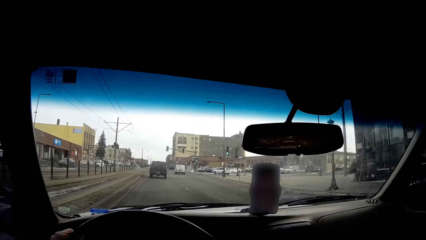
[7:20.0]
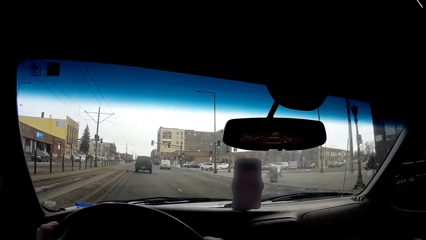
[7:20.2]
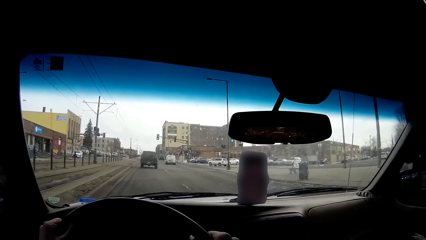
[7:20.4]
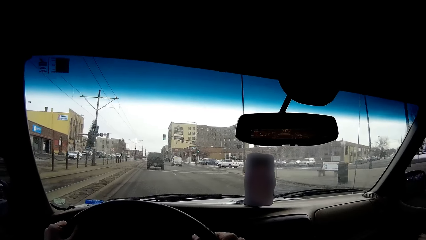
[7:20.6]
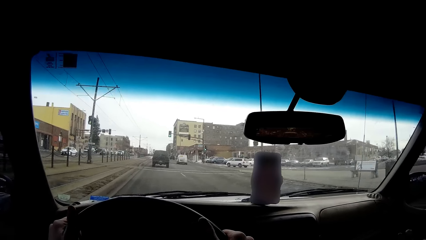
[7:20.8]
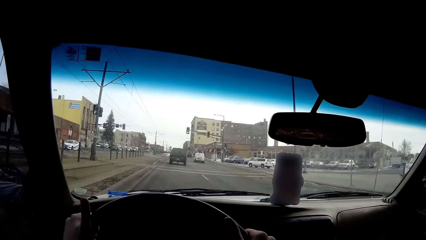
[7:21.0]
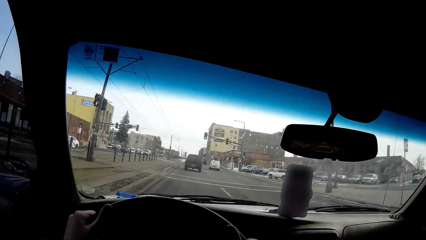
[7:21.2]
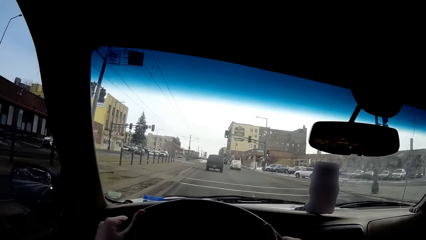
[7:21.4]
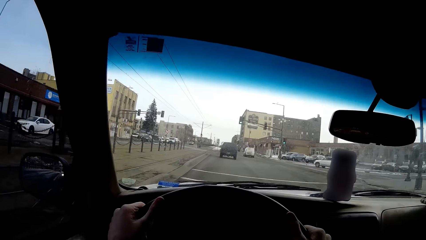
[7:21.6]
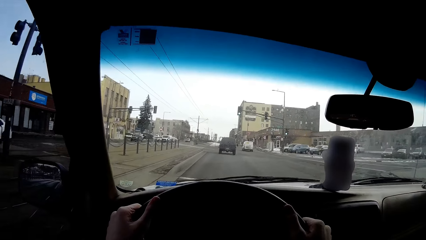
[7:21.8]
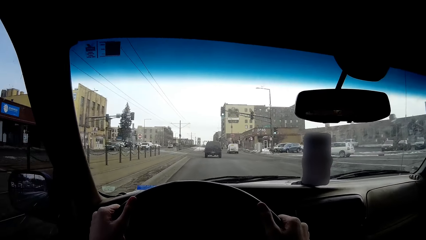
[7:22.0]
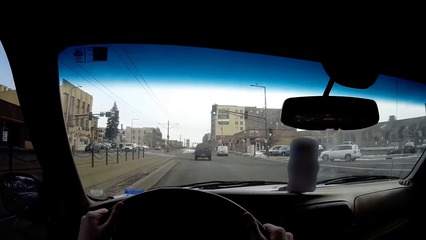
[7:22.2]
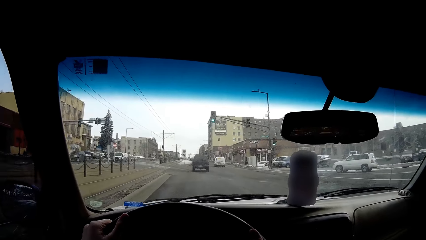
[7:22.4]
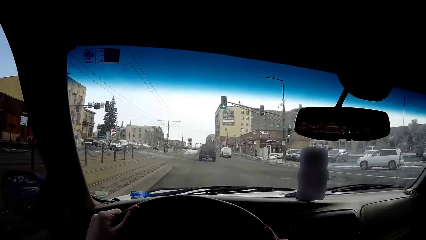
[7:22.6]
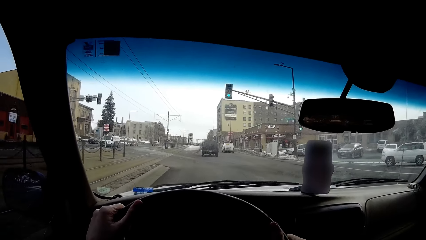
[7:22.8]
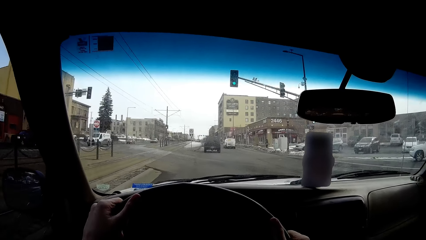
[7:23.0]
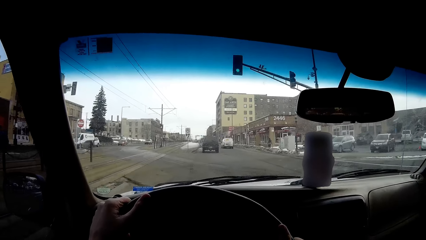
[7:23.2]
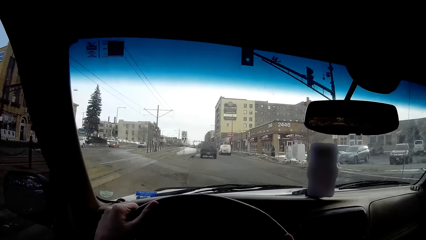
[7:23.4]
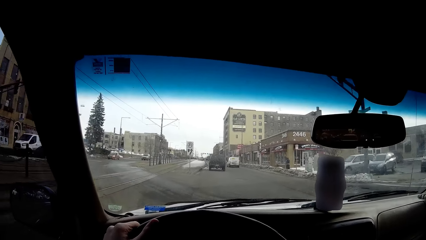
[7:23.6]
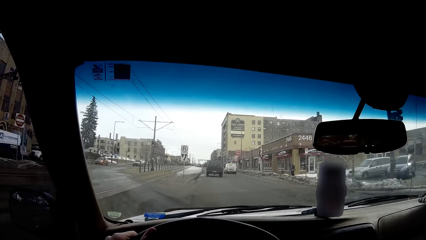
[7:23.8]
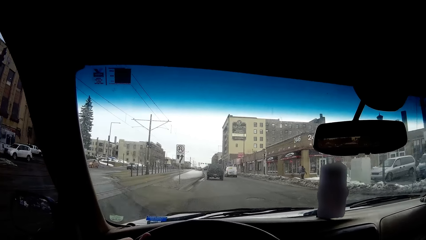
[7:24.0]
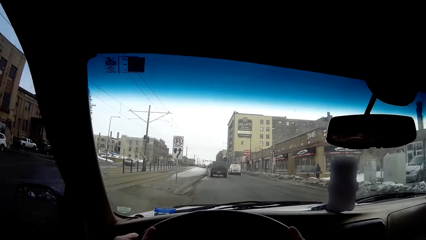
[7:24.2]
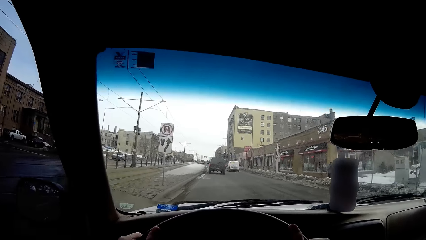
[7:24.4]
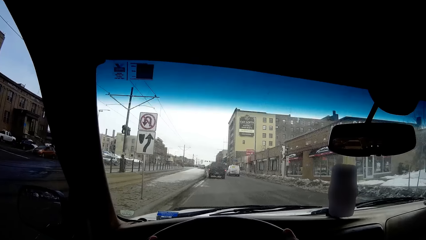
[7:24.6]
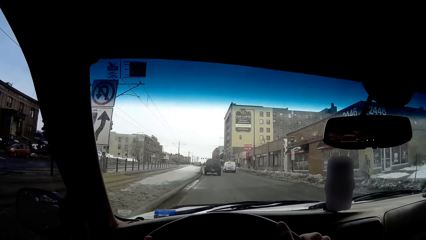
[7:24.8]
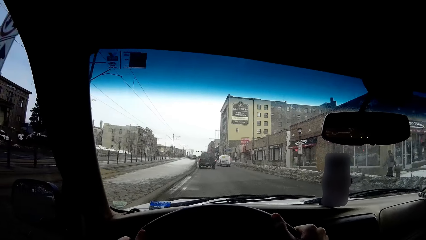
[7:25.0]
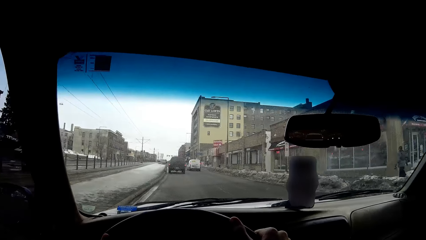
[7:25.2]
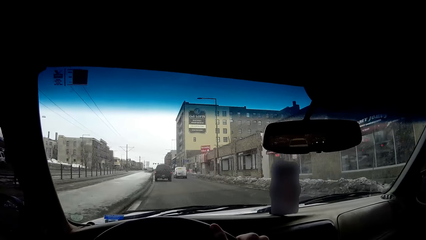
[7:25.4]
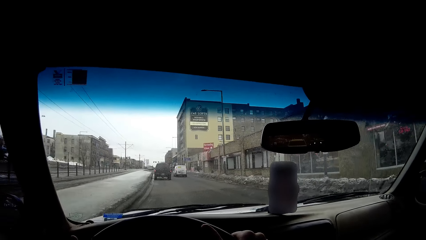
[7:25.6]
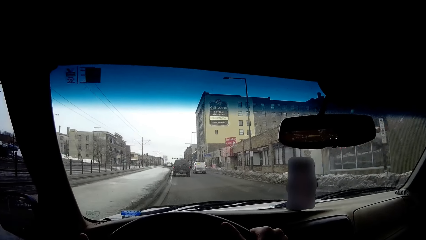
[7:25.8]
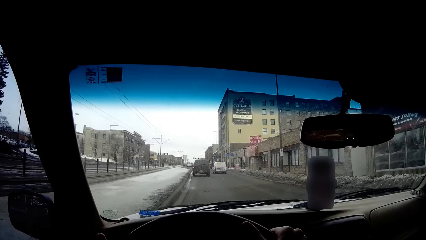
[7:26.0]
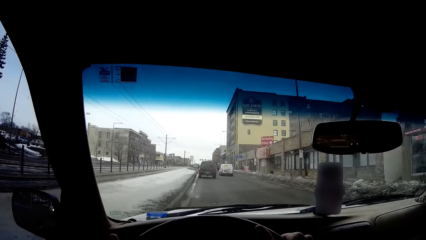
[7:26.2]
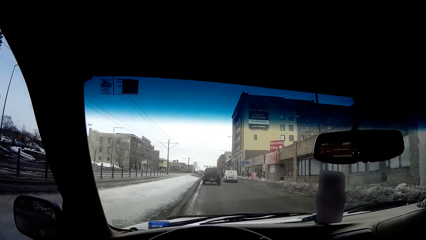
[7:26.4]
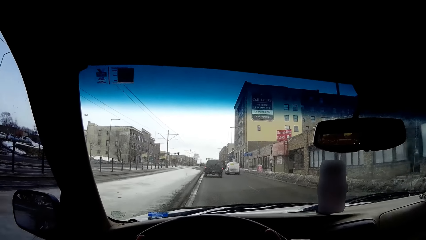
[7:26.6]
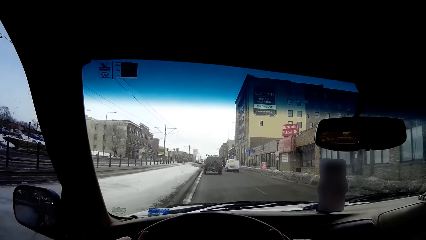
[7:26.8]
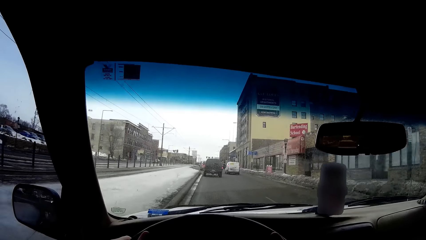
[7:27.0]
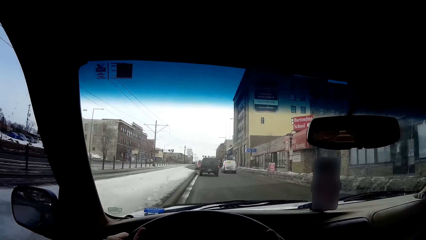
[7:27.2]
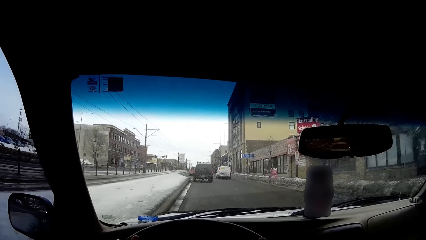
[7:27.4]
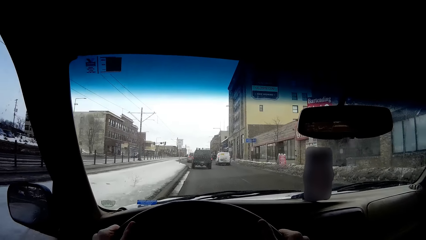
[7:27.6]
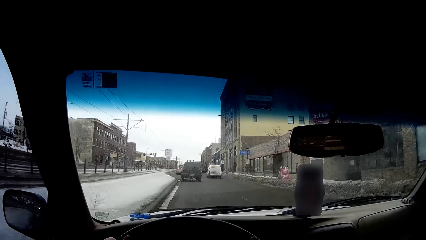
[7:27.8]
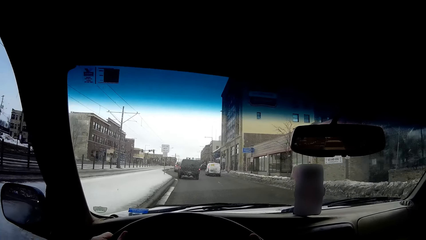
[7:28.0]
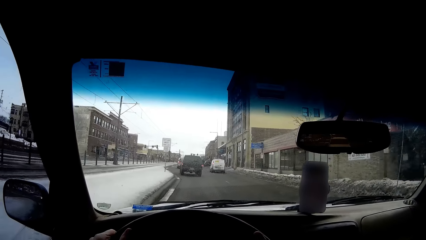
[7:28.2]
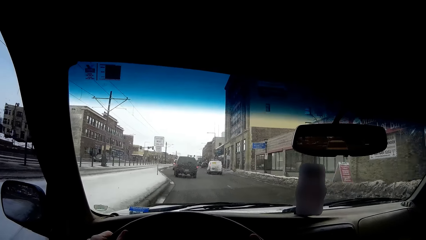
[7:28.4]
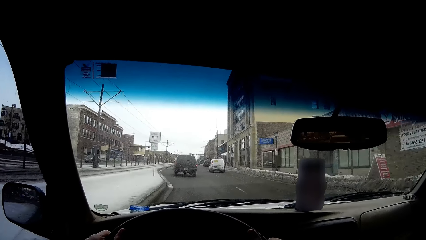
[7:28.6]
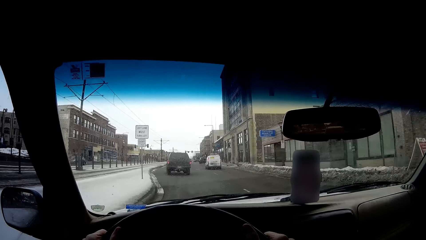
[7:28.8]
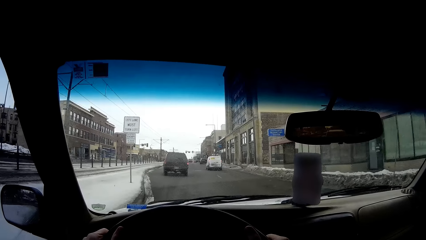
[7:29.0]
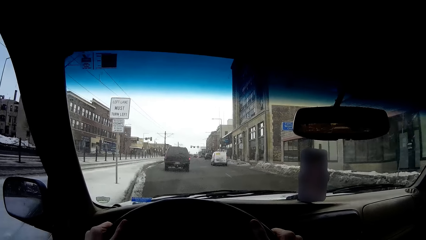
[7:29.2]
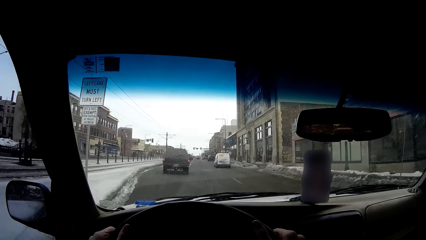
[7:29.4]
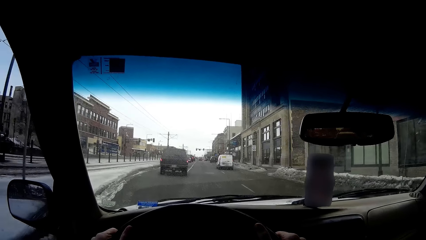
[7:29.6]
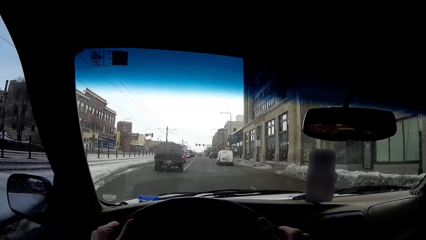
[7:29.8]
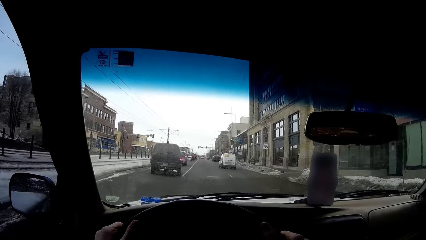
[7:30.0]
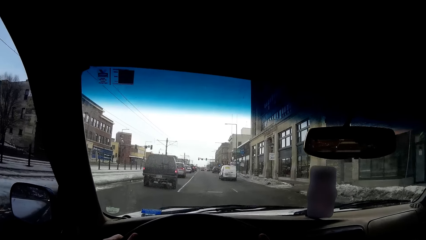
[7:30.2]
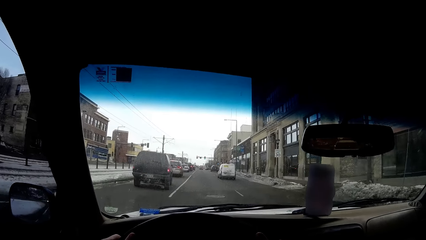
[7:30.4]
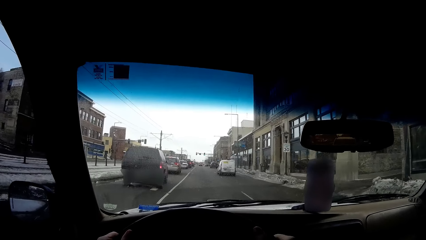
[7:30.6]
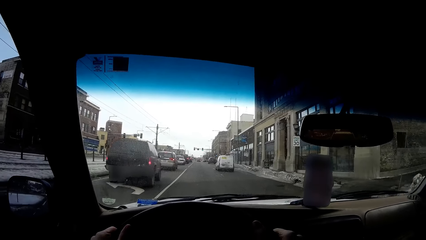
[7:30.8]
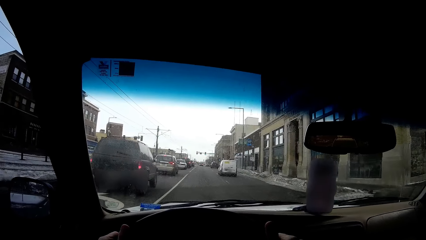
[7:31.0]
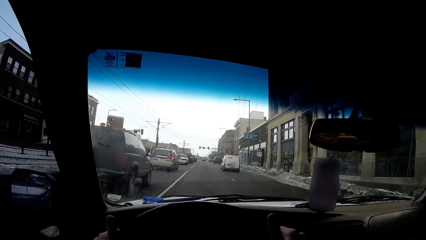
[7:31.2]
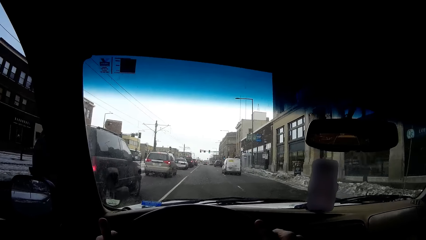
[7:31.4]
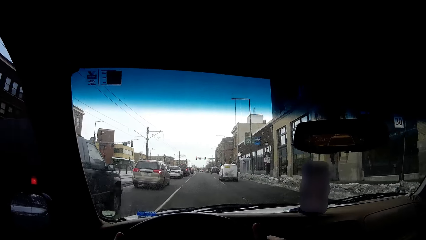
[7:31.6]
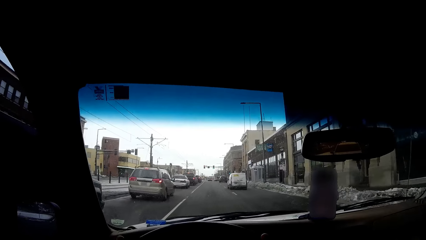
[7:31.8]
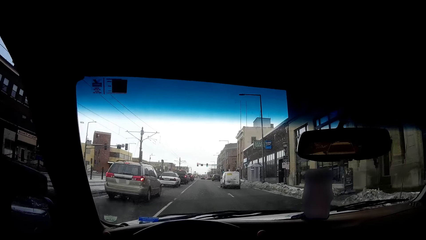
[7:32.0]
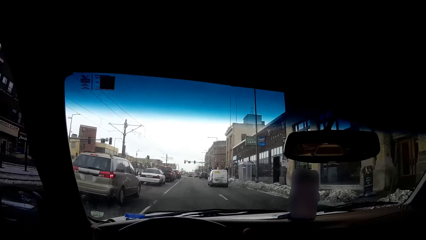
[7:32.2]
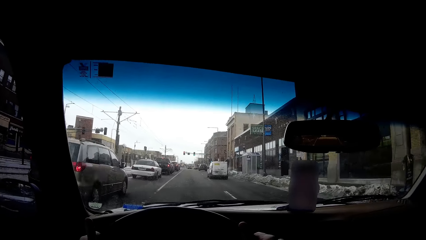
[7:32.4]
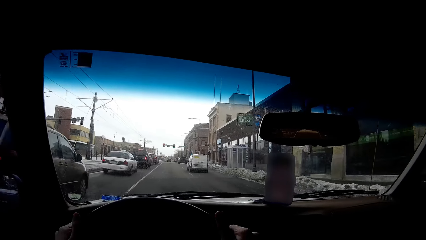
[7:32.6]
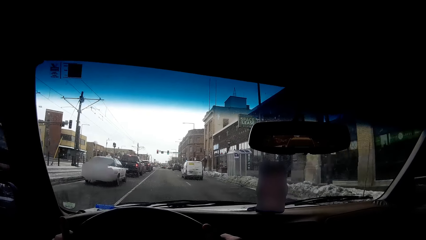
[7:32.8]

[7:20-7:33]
The camera wearer drives on the road repeatedly.

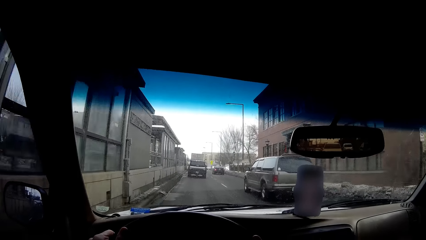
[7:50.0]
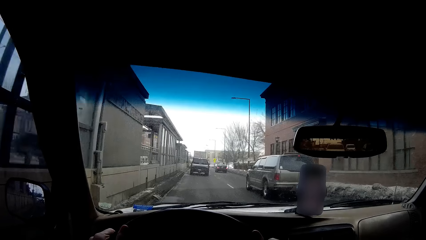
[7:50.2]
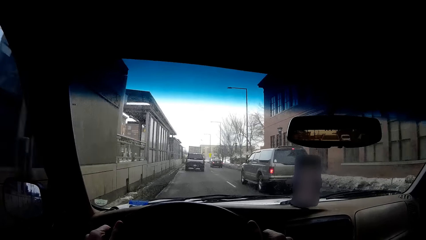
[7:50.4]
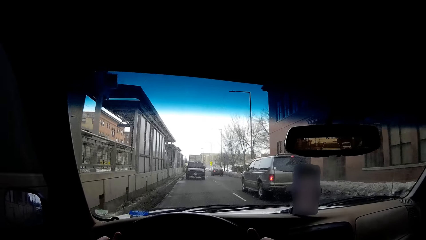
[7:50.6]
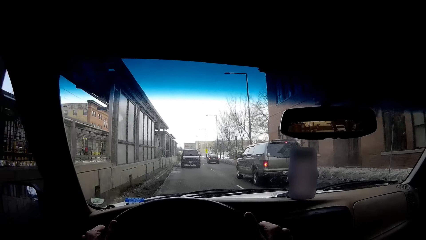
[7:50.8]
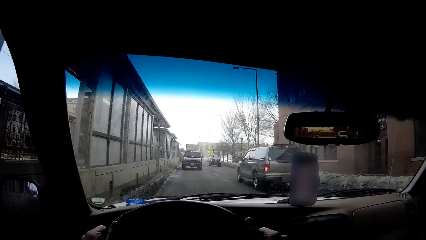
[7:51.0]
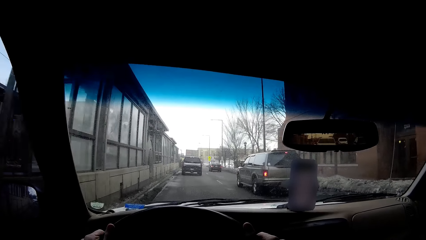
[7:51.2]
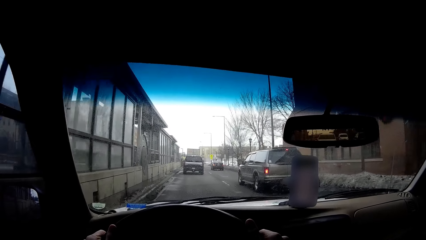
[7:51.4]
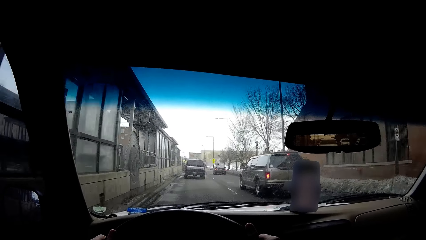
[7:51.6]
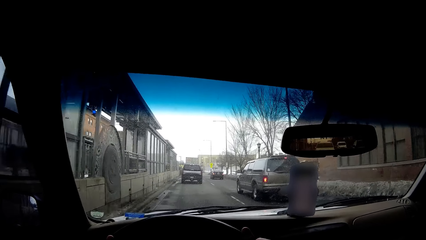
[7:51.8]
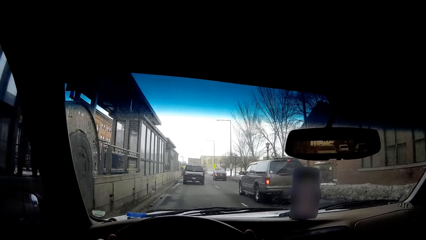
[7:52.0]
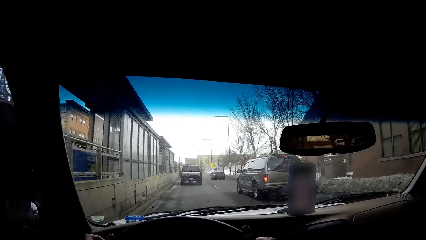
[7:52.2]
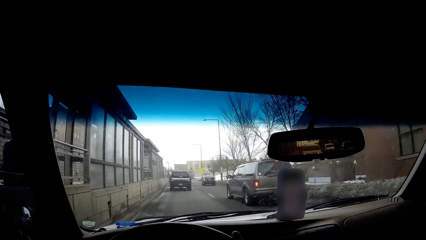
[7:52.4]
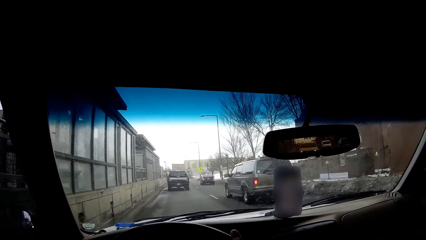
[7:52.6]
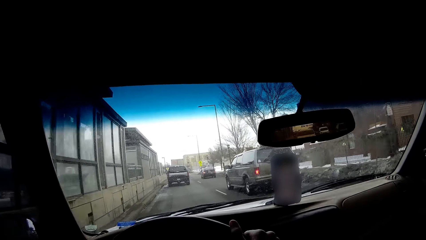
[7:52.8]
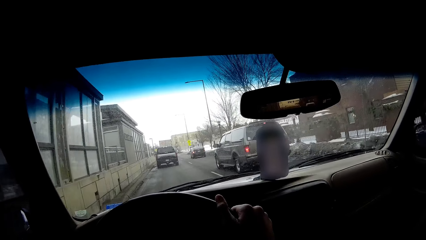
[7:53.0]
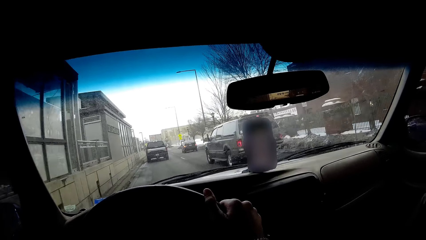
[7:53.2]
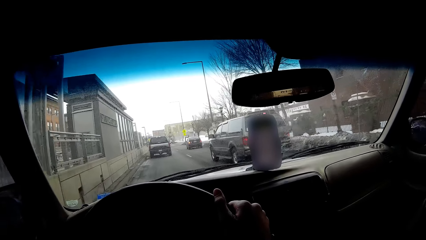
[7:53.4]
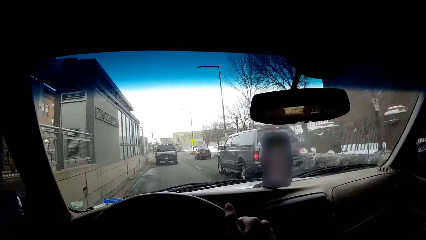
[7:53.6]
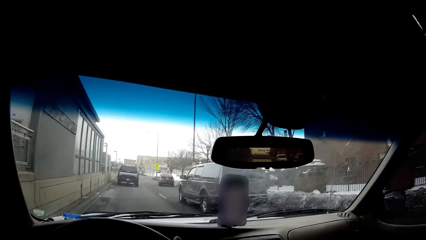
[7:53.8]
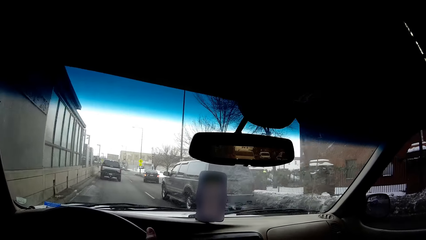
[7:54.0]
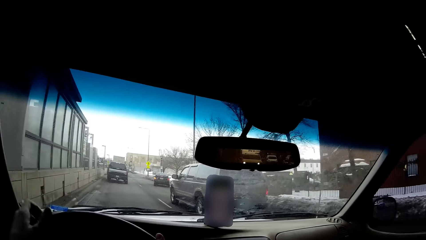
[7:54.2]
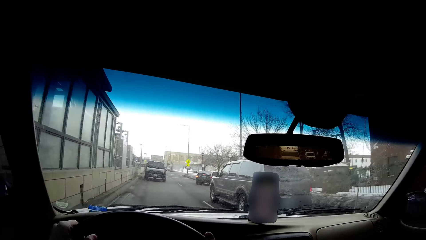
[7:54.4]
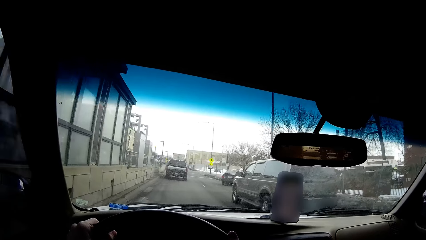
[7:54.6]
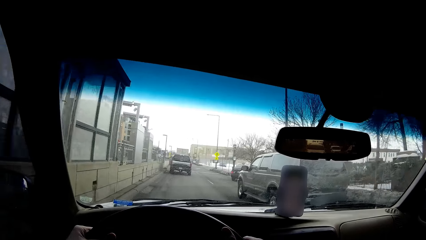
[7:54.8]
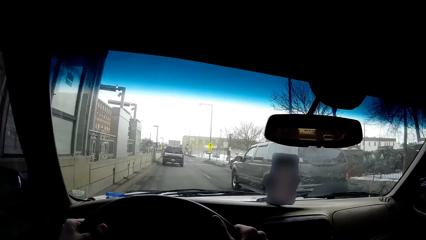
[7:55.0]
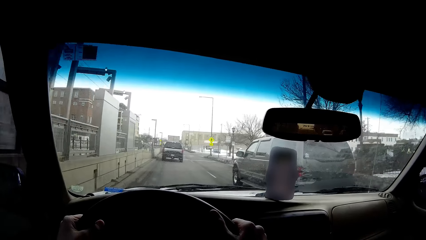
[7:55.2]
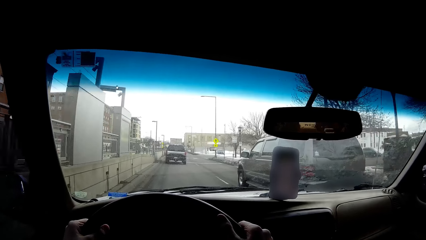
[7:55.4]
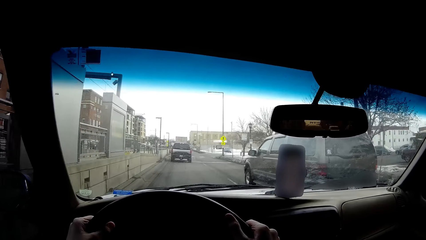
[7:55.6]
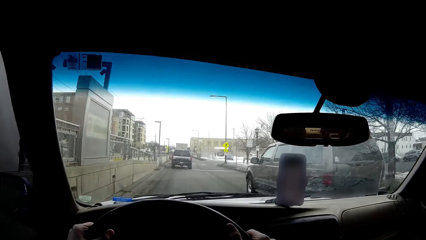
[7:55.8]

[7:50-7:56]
The camera wearer drives on the road. They drive on the road again.
